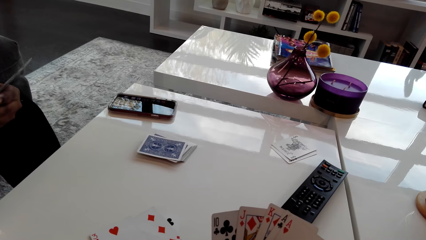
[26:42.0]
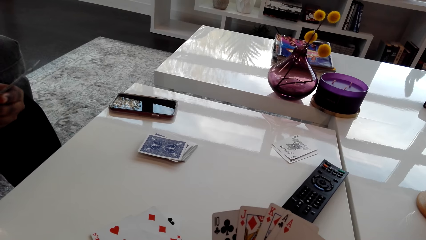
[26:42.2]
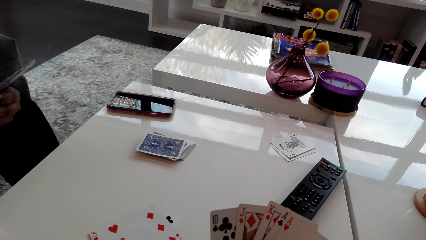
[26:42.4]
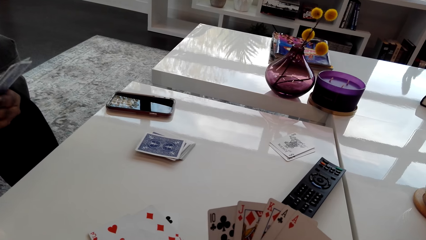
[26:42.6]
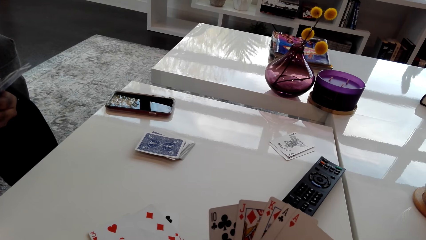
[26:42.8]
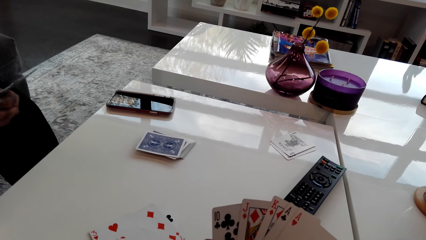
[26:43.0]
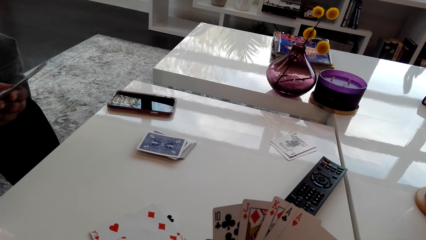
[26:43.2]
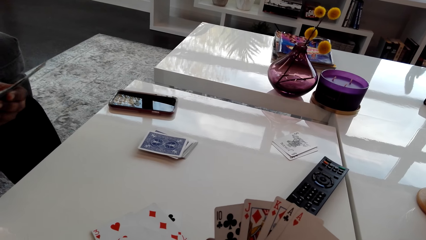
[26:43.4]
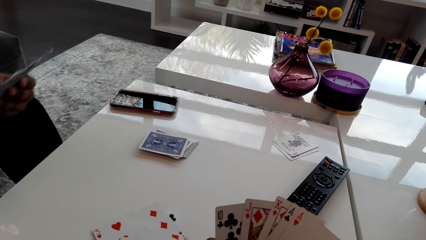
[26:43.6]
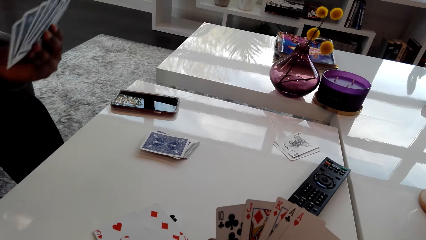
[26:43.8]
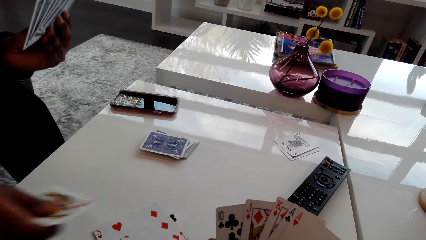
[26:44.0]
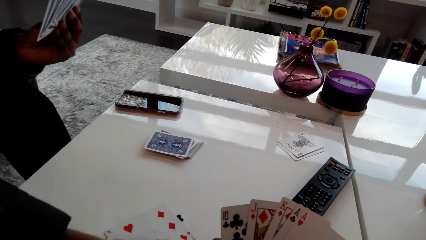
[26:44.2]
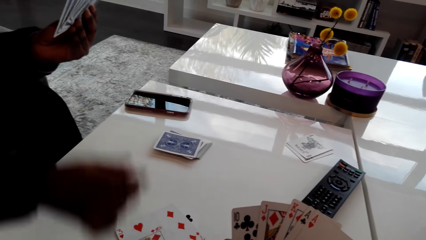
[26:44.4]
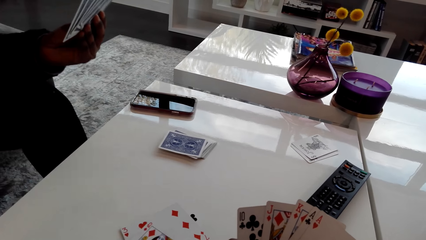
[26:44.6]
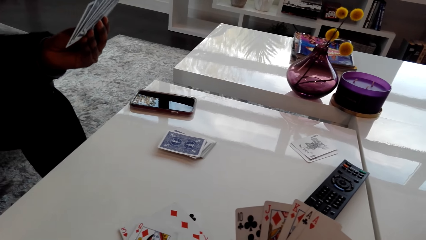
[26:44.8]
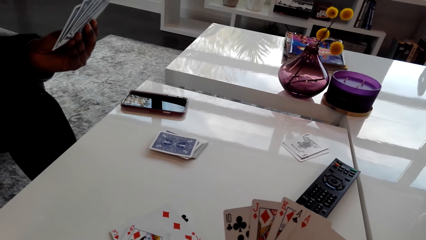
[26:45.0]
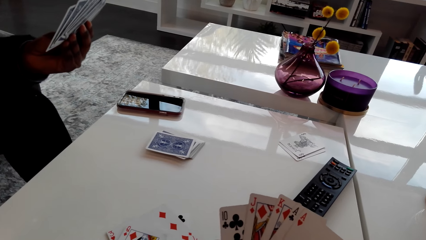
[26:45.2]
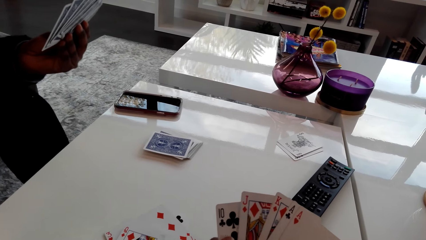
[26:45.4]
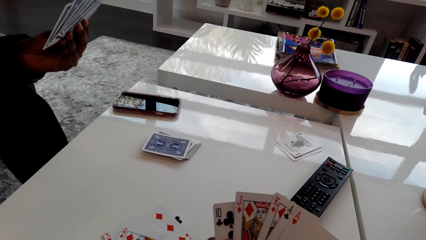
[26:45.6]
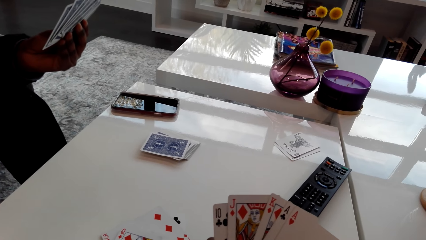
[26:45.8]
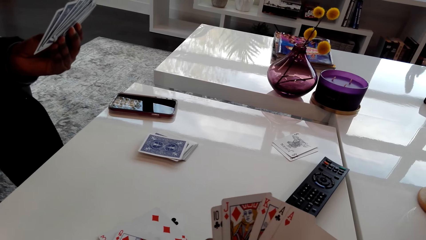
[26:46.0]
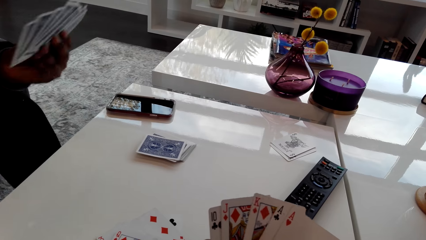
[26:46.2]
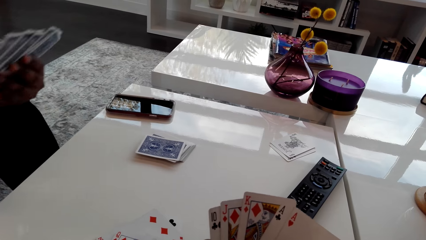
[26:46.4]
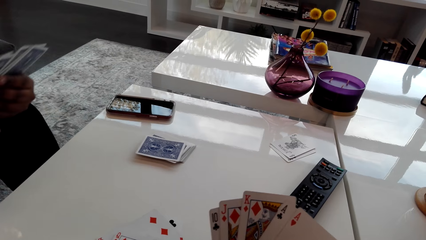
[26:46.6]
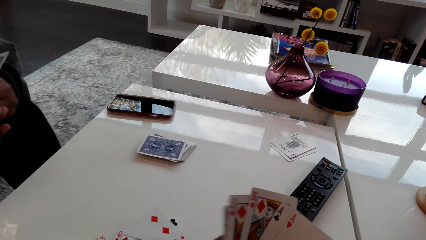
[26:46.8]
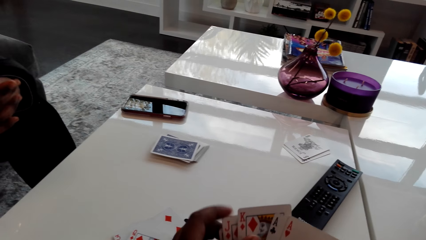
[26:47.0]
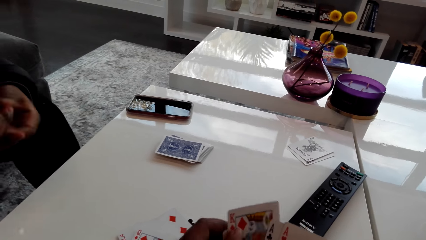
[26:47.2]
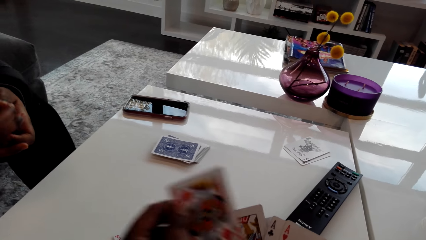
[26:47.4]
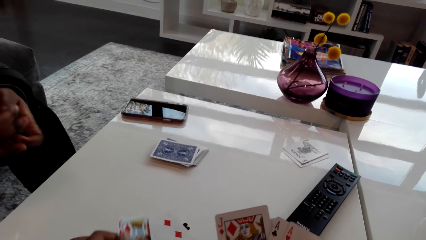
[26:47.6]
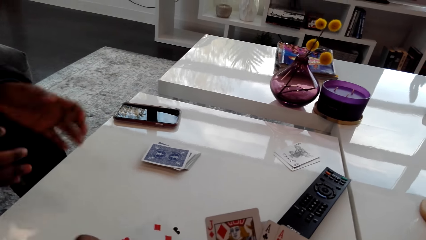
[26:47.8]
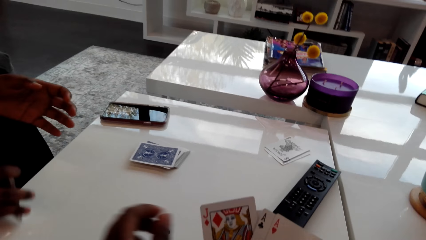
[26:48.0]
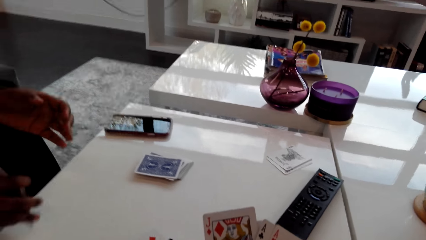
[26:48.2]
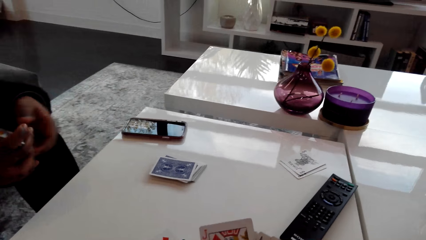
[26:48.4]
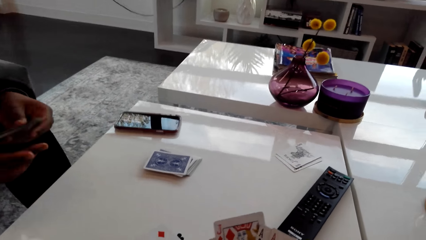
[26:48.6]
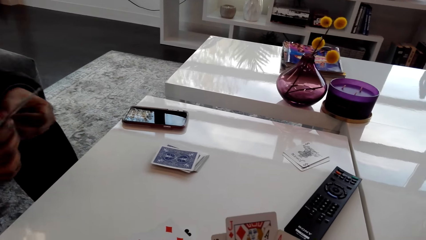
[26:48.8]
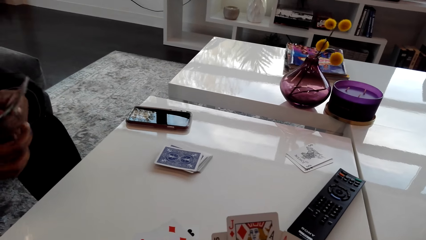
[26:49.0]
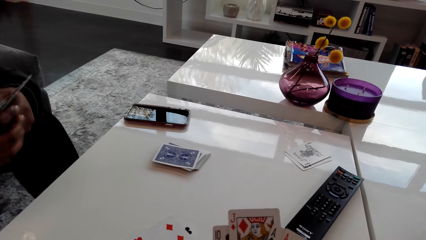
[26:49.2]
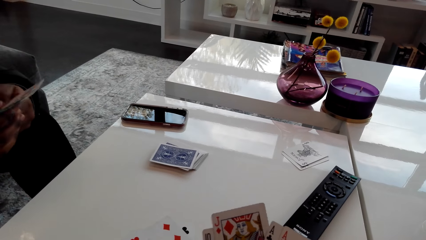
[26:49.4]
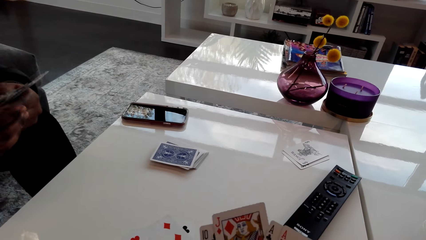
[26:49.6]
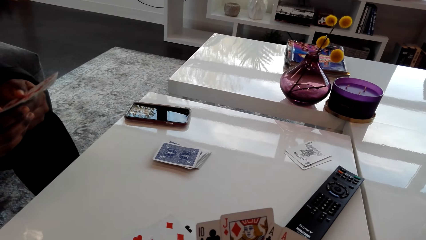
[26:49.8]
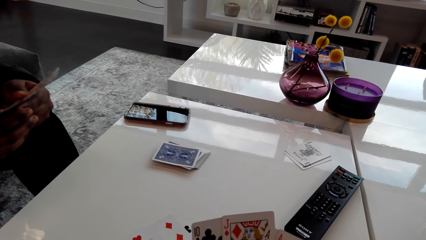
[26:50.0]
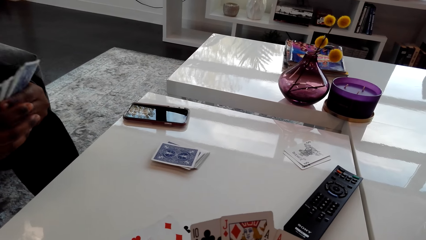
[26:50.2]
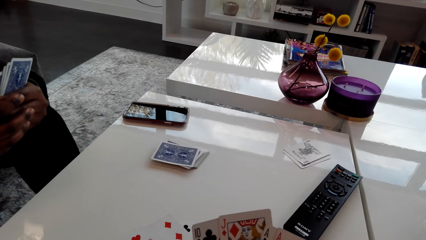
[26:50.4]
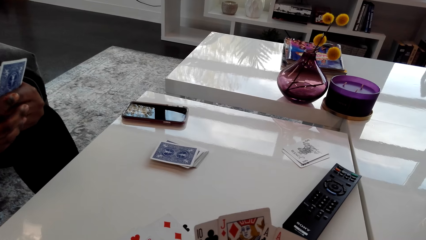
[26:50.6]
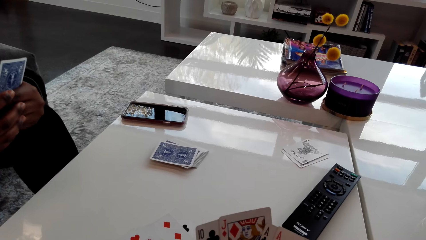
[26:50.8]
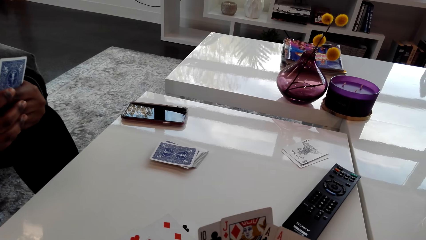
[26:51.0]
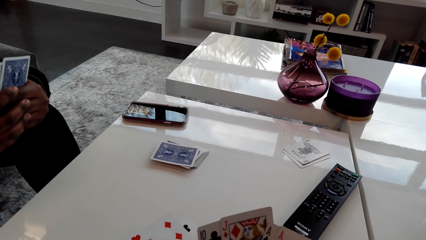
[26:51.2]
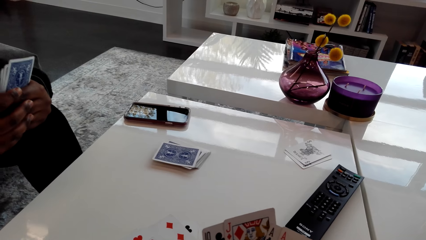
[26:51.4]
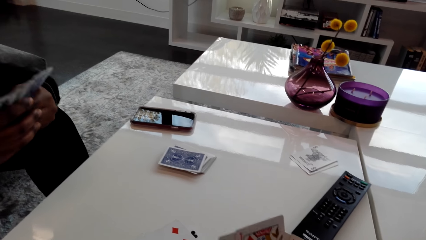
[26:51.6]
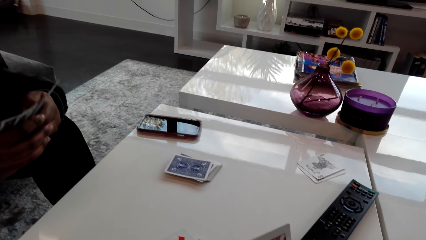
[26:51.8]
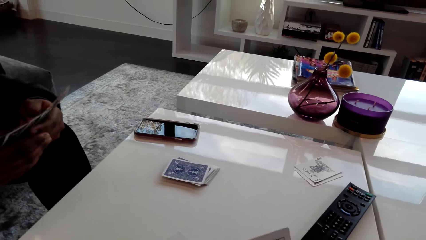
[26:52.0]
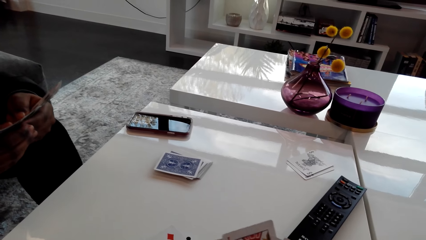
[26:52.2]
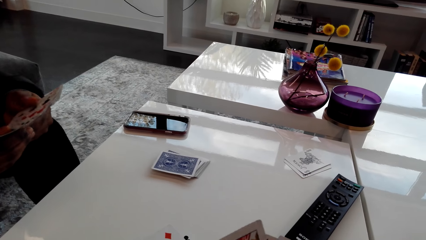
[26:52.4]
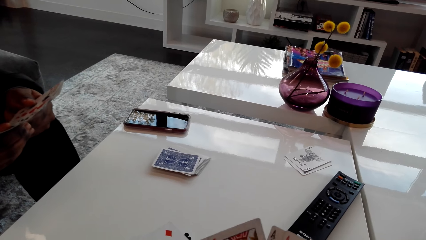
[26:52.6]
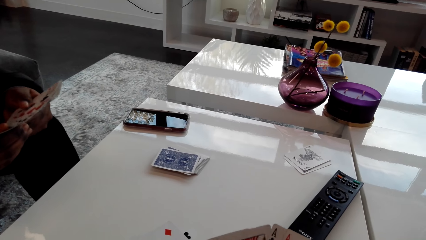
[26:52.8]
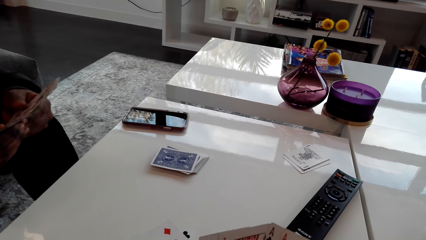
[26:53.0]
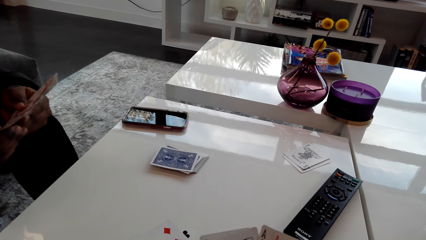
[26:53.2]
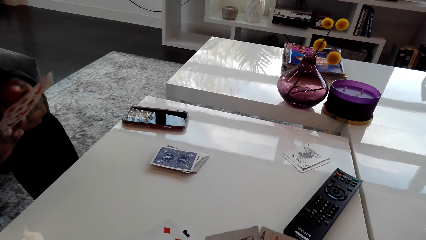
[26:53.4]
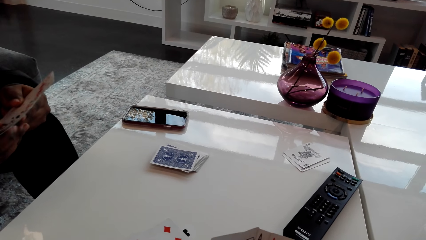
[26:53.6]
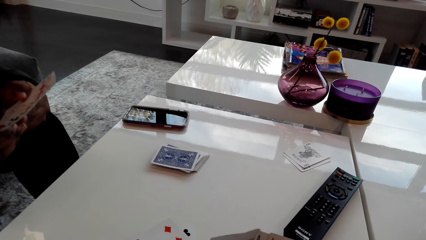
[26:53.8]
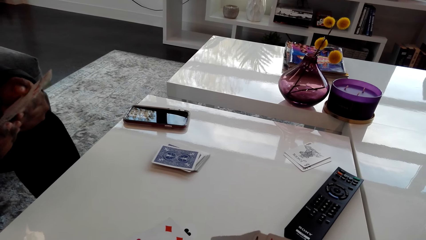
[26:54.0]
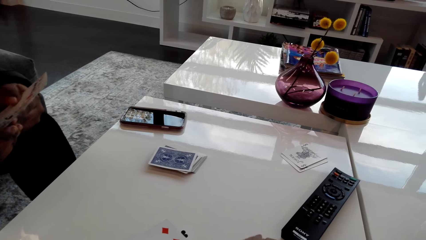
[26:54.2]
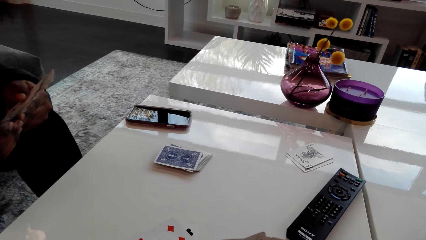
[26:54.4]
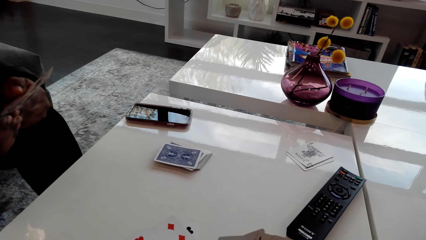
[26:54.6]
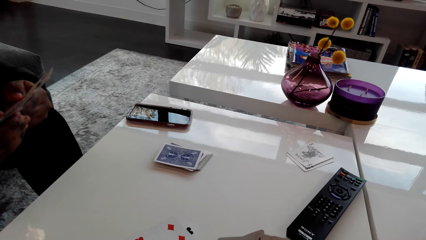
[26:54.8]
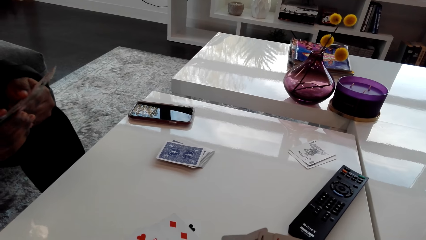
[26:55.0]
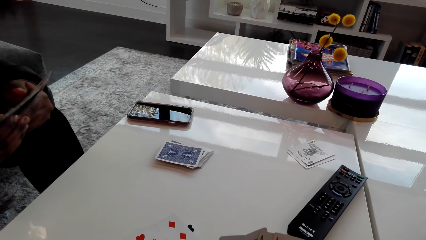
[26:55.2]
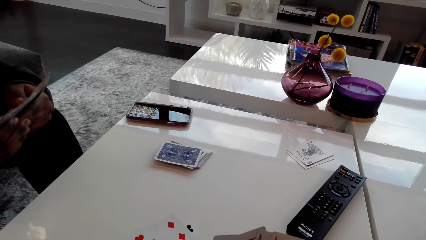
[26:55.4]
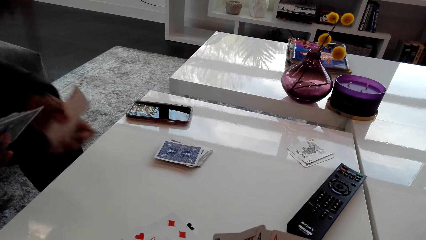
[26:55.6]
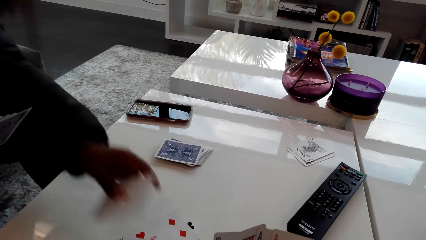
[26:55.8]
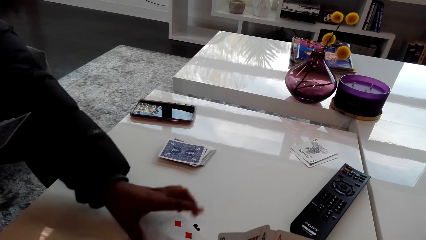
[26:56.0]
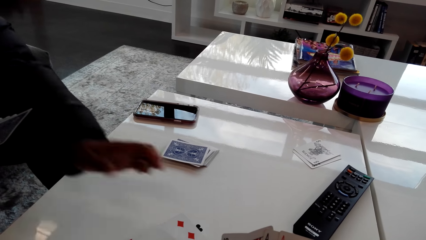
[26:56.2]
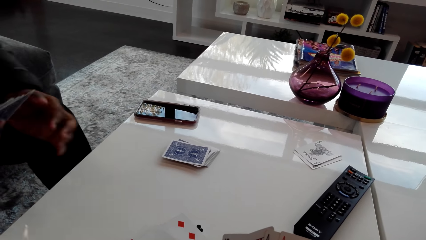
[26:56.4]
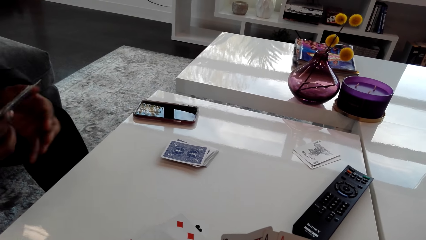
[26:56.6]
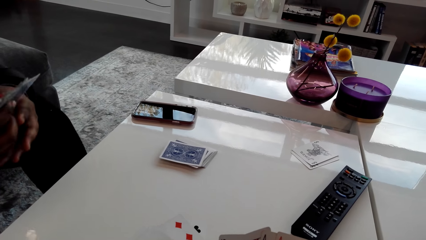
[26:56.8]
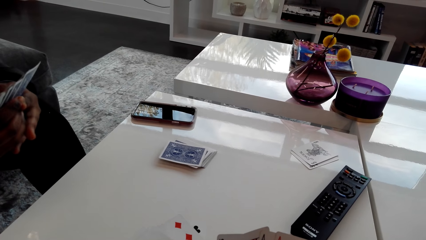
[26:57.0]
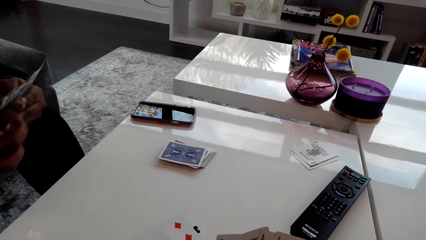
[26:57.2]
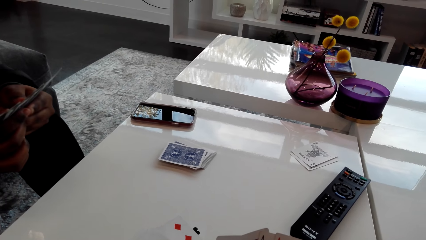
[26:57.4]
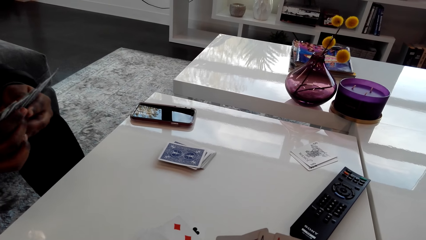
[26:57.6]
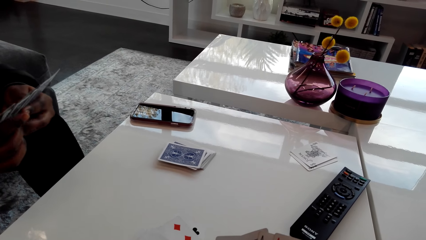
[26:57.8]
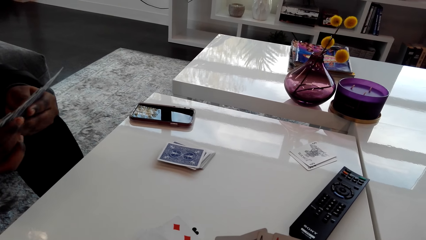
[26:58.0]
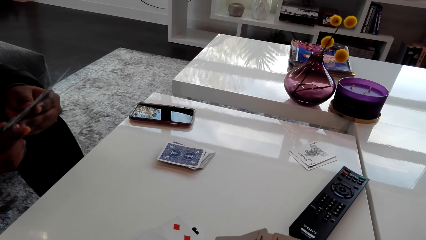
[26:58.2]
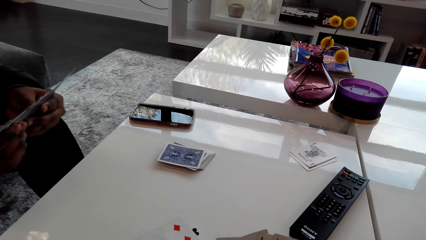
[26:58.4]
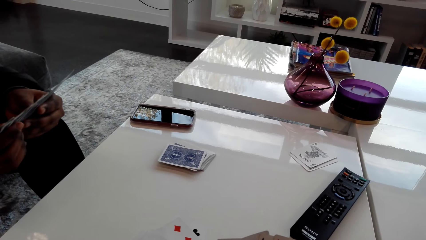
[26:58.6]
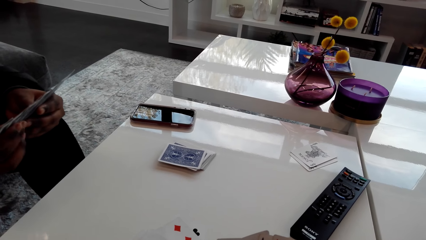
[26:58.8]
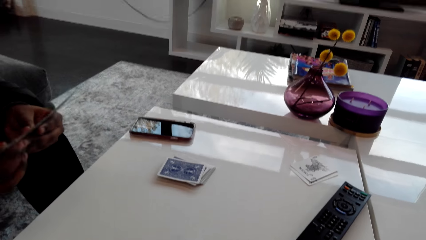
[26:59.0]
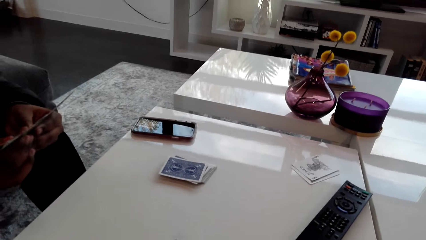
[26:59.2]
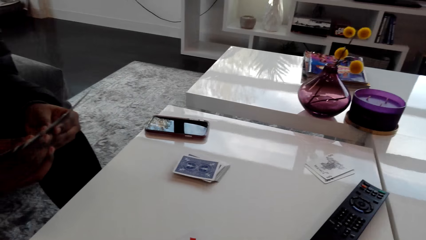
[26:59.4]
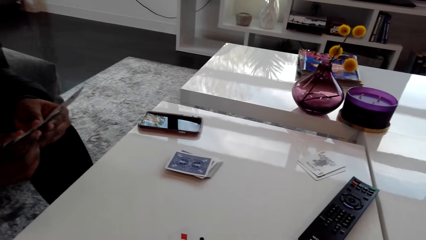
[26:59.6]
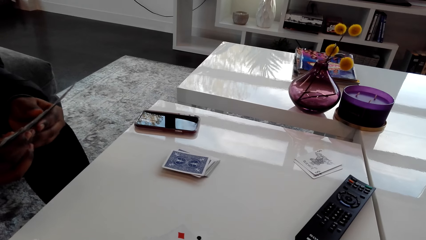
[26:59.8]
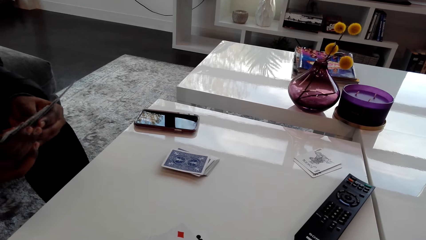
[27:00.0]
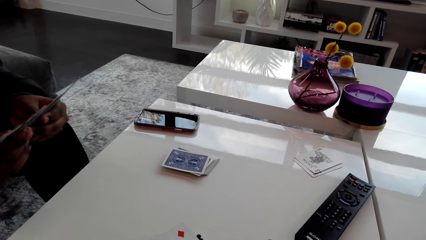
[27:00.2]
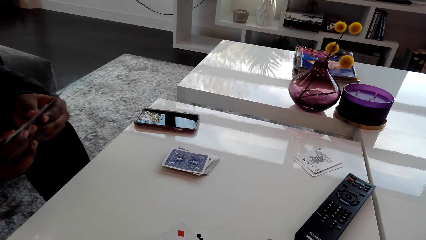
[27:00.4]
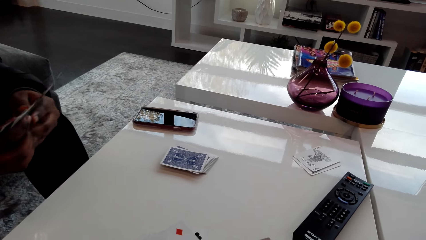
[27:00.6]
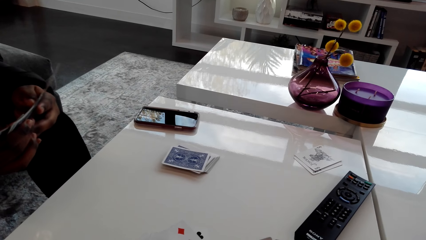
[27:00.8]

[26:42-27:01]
A woman sings. The woman puts a card on the table. The camera wearer puts a card on the table. The woman hits the cards on the table. The woman holds cards. The camera wearer looks at the cards. The woman talks to the camera wearer. The camera wearer talks to the woman. The woman puts cards on the table. The woman selects cards. The camera wearer talks to the woman.
